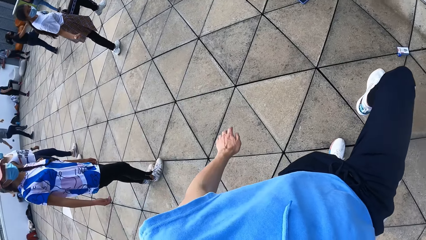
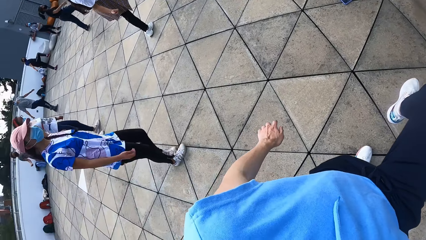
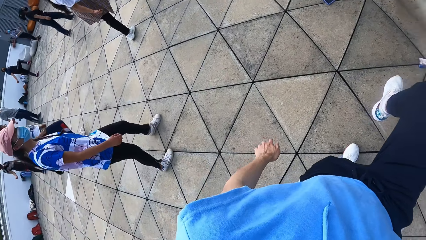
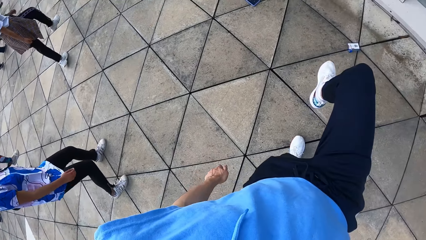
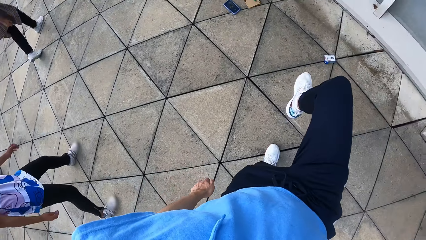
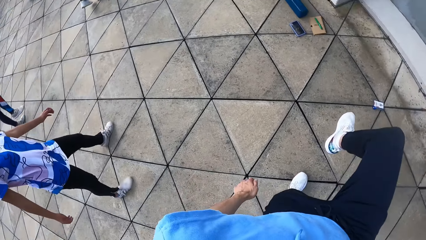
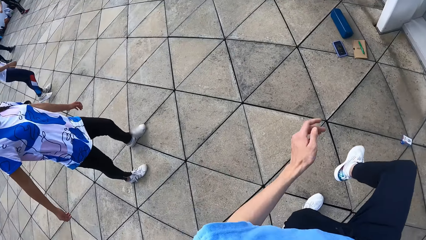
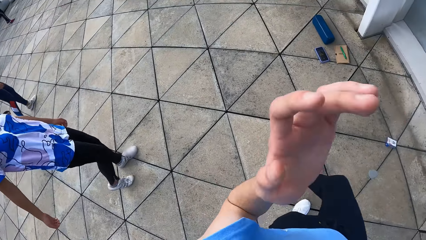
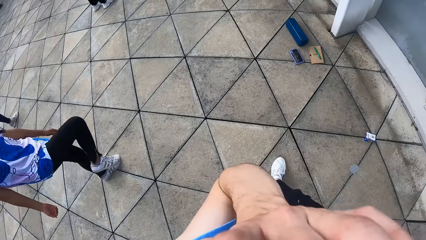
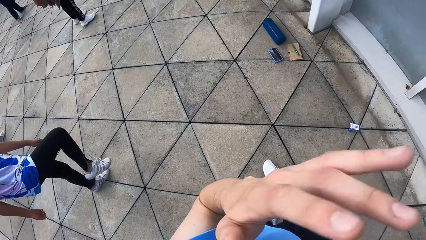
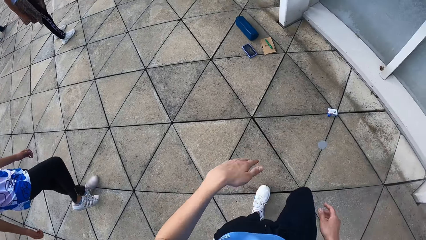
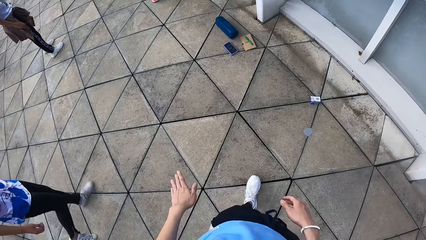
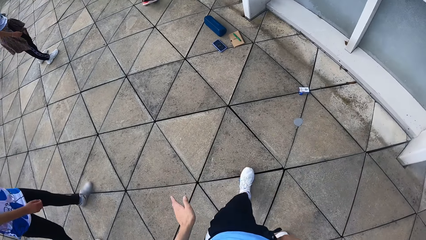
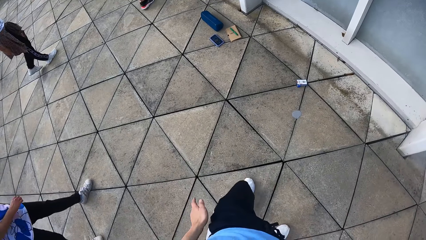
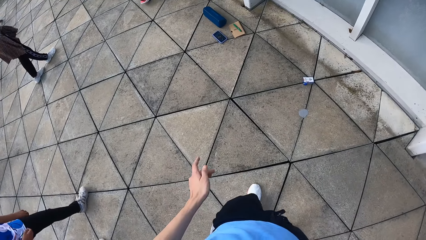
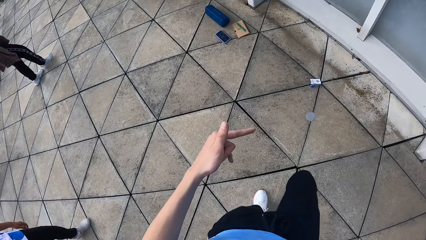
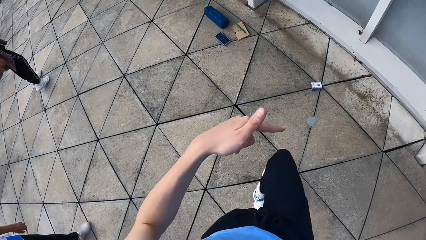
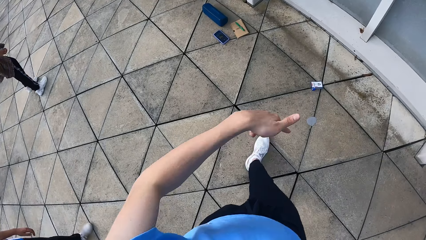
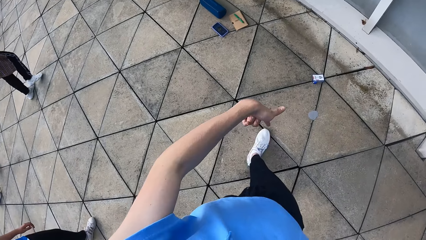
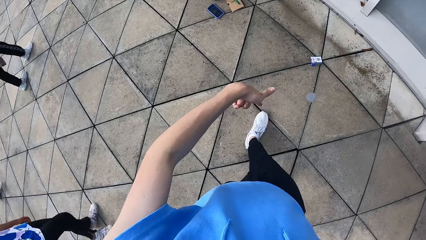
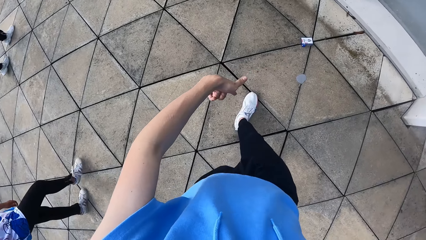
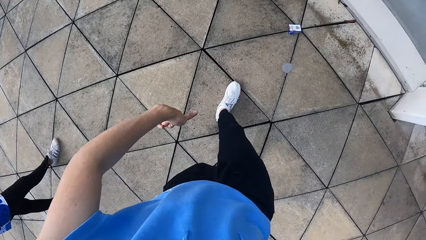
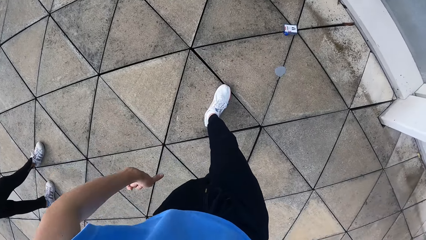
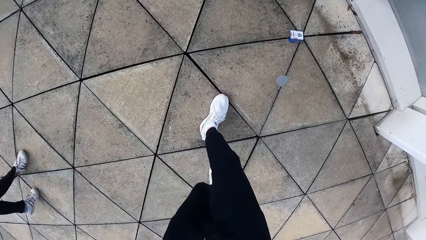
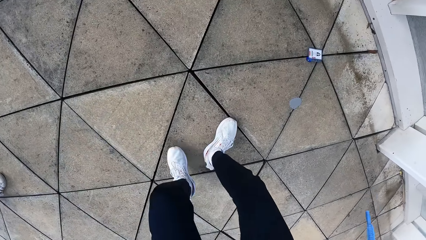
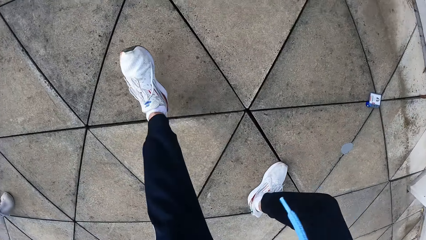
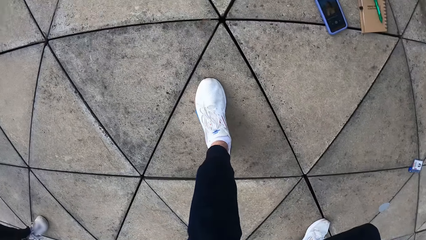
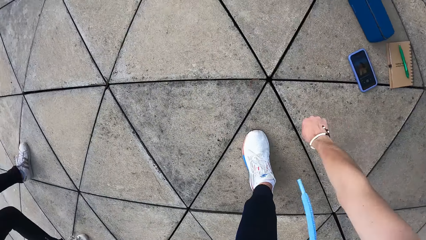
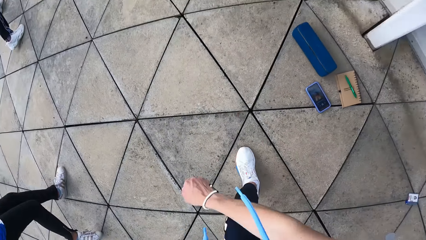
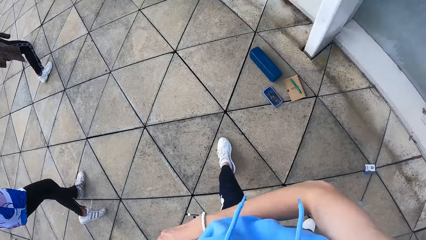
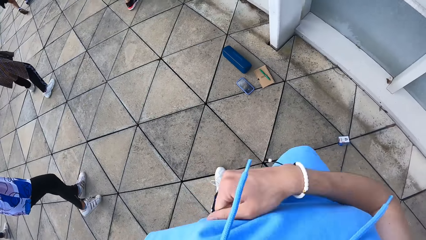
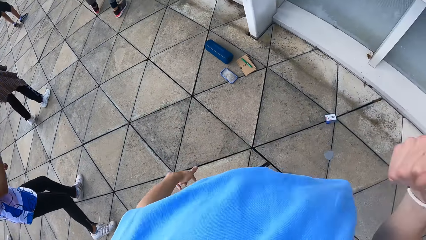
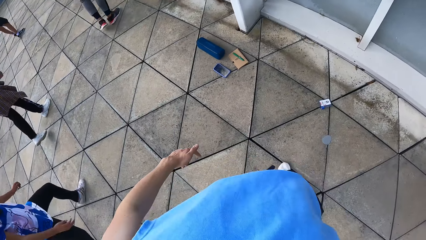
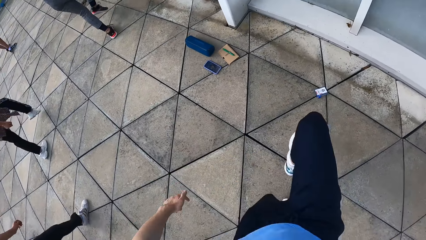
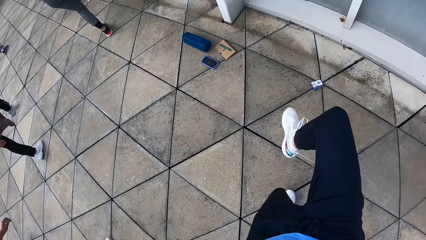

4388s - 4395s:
The camera wearer touches the camera on her head with her left hand.

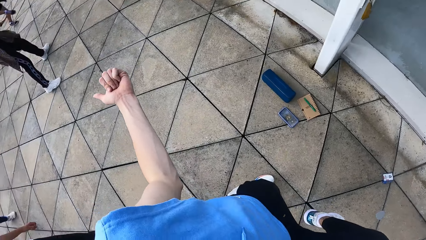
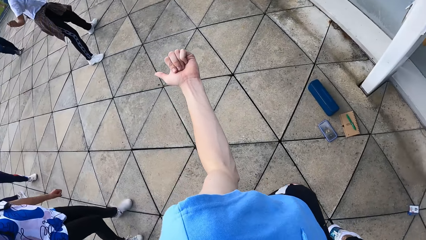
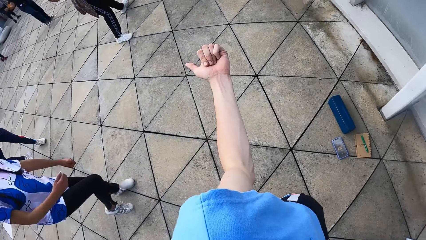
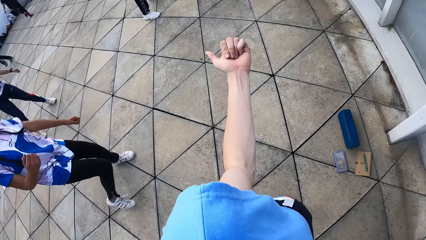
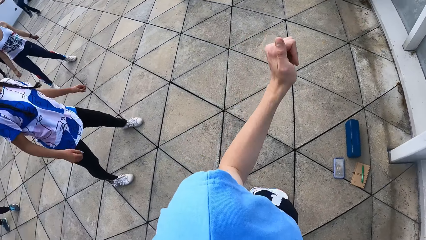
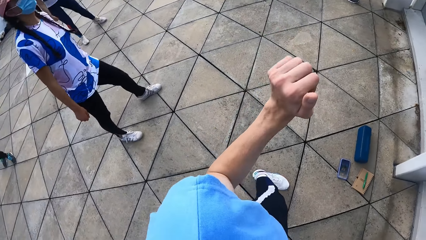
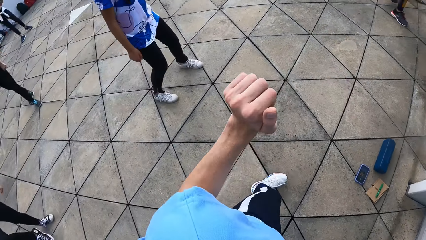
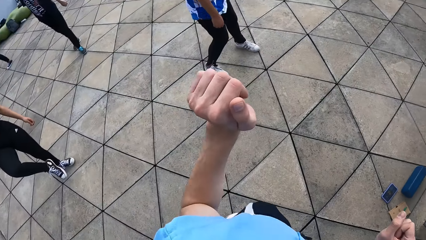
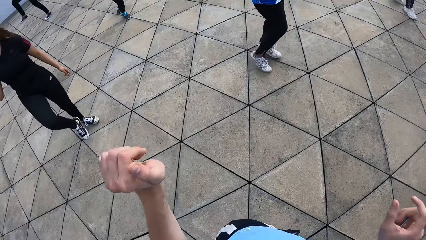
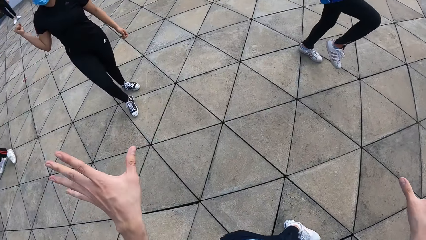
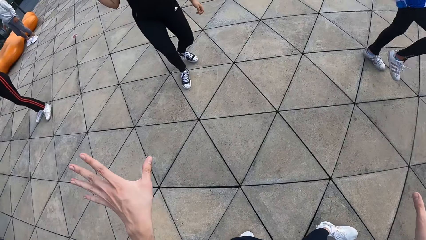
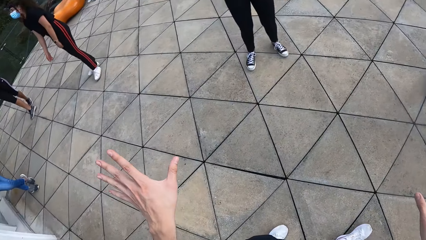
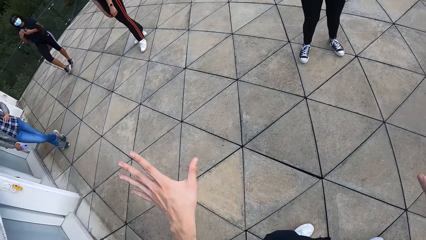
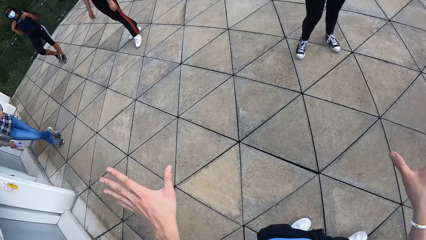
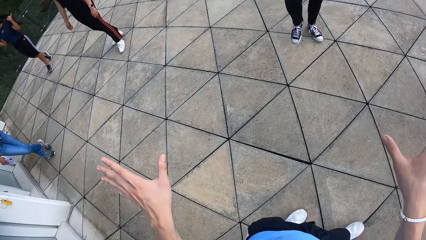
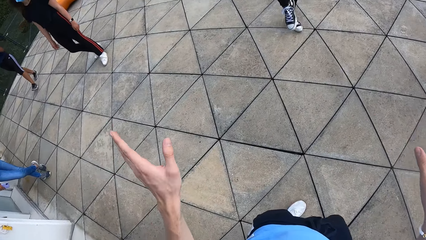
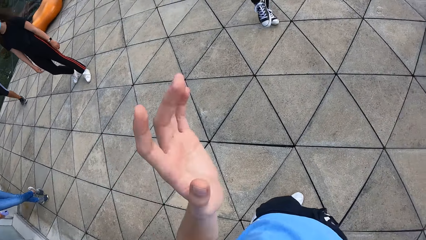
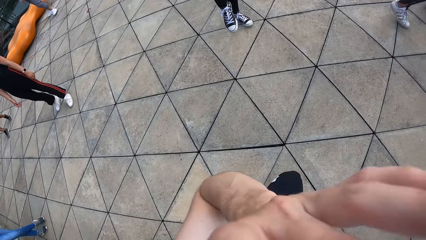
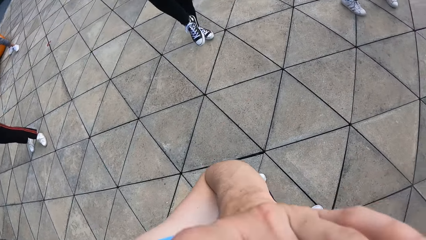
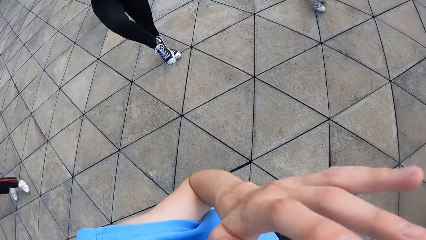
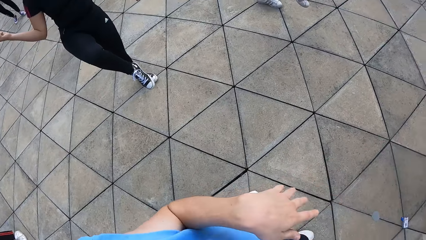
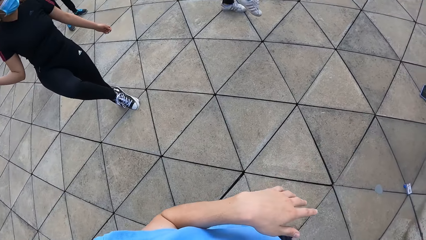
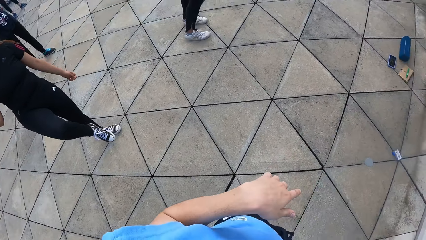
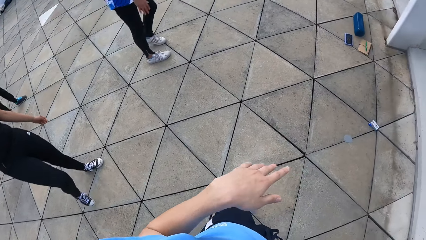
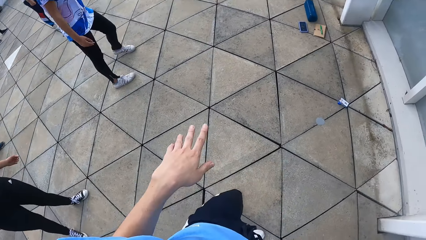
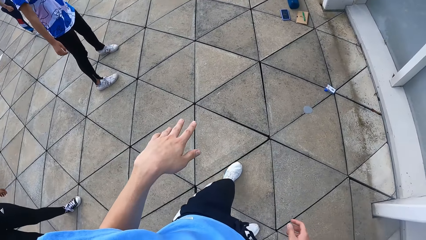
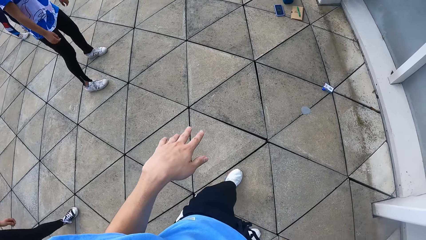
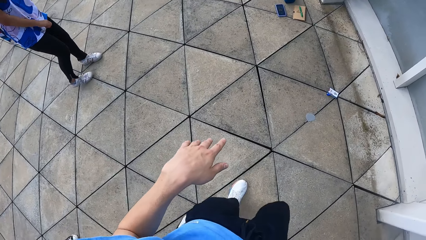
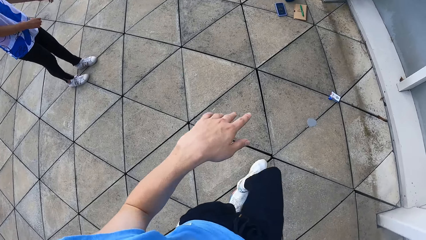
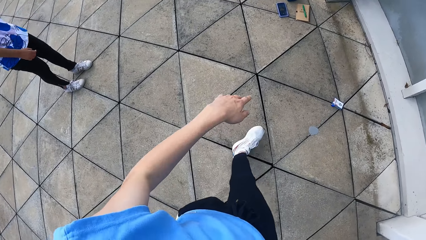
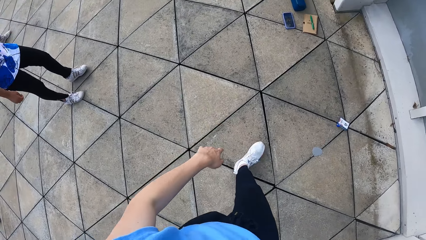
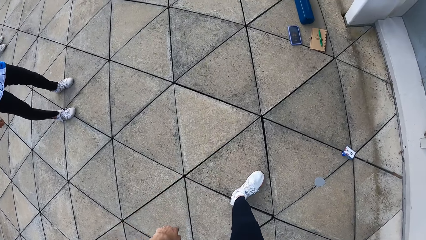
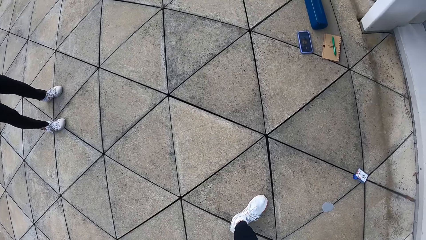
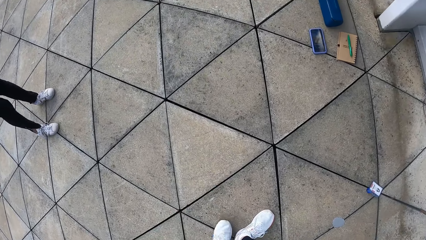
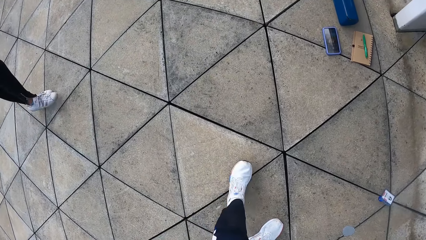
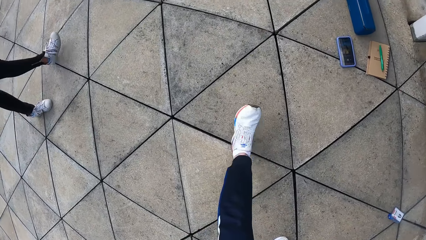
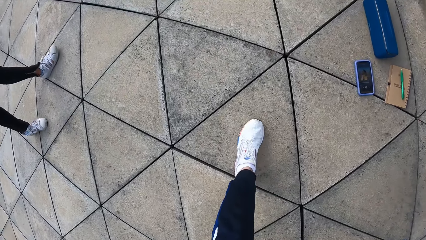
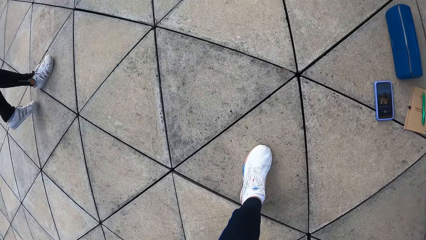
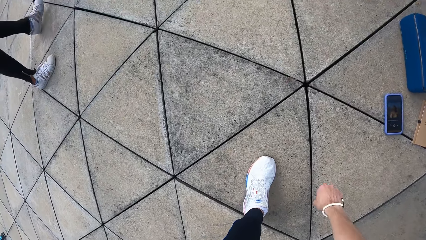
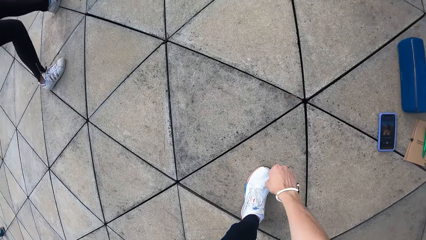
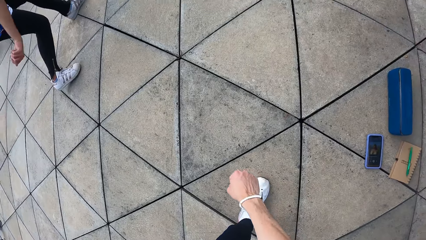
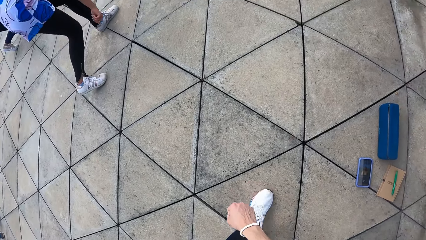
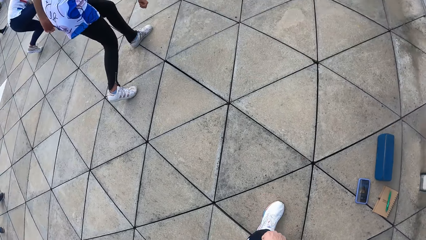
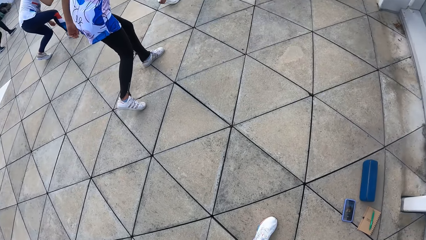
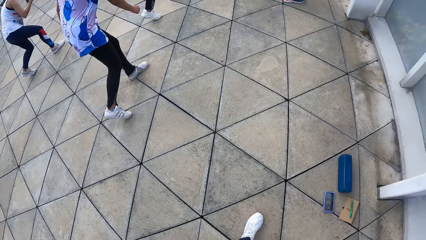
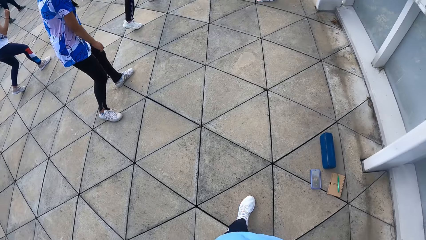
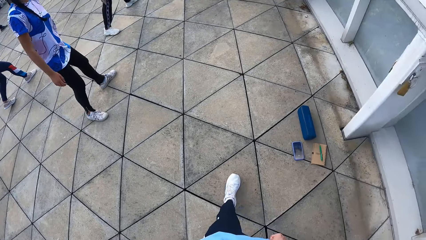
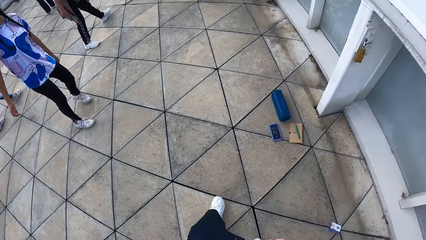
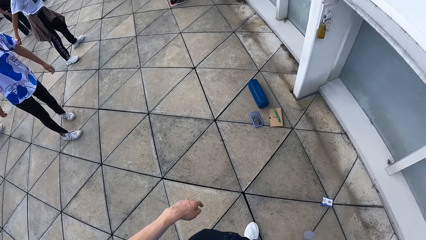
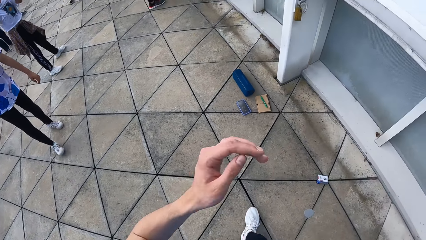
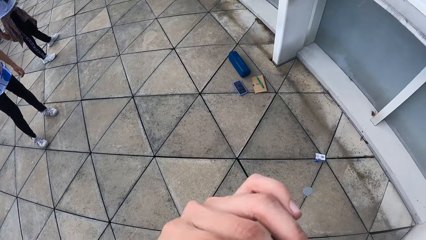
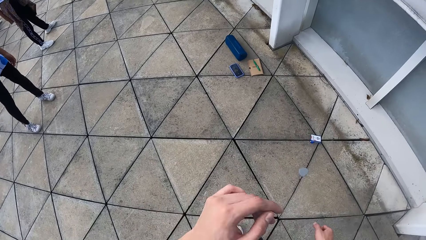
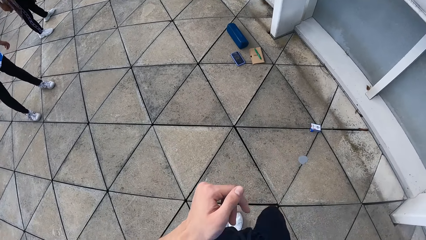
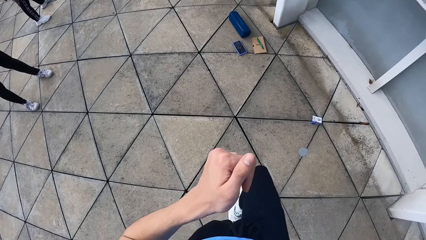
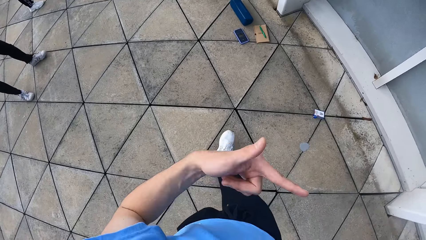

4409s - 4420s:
The camera wearer looks around the field. She touches the camera on her head with her left hand. She does dance moves.
